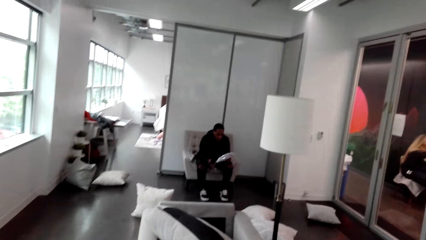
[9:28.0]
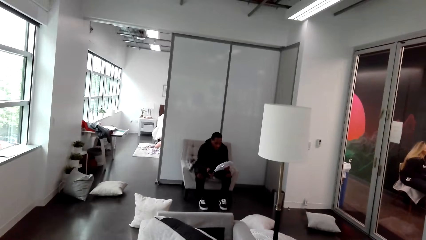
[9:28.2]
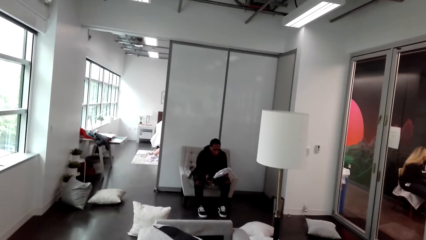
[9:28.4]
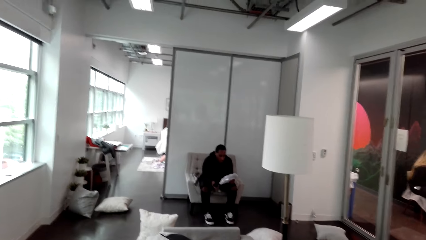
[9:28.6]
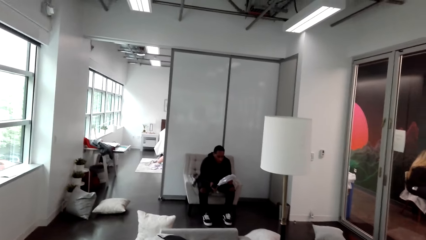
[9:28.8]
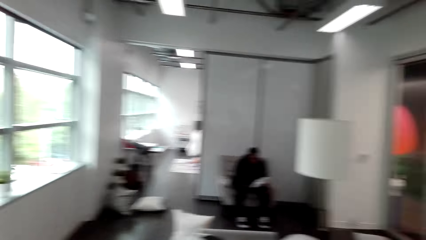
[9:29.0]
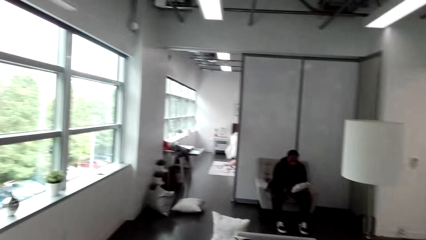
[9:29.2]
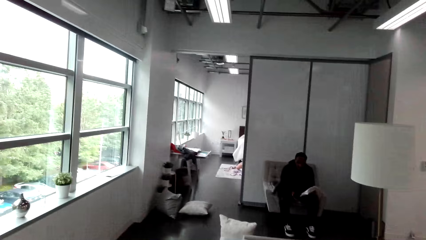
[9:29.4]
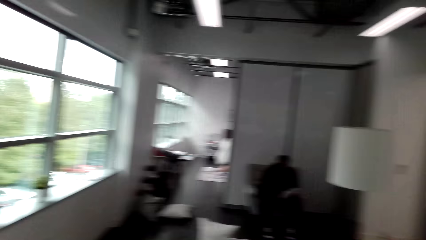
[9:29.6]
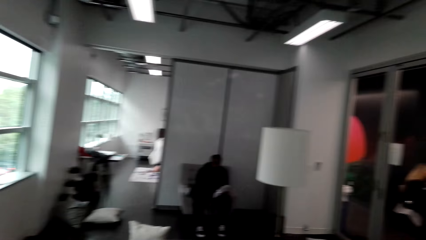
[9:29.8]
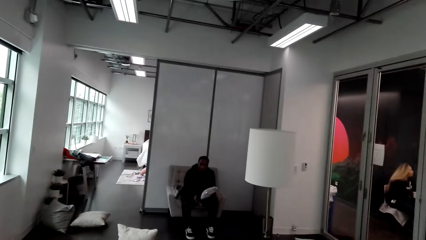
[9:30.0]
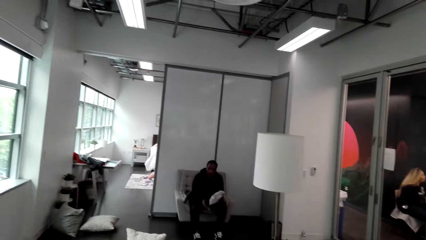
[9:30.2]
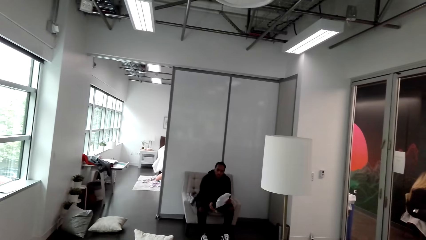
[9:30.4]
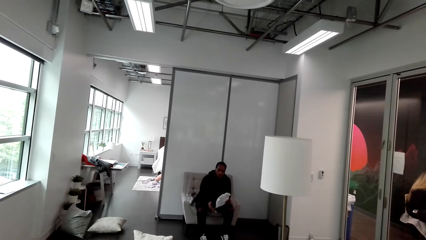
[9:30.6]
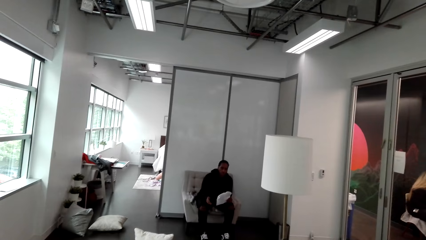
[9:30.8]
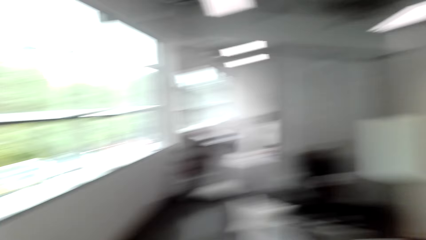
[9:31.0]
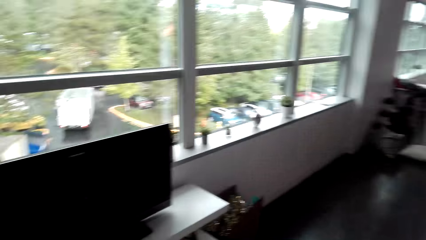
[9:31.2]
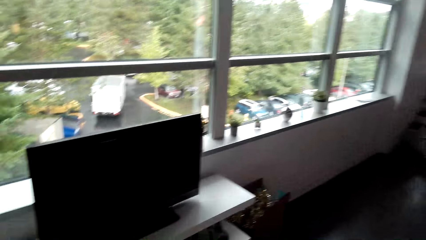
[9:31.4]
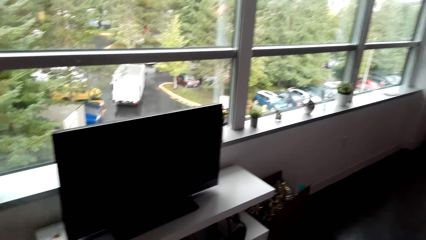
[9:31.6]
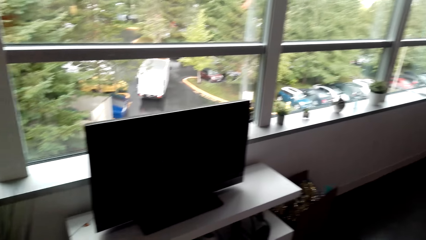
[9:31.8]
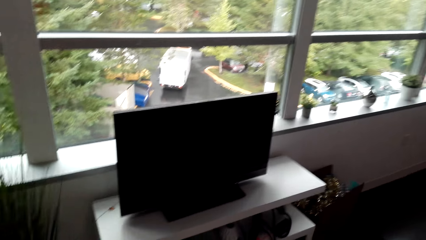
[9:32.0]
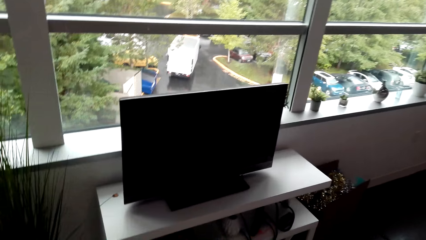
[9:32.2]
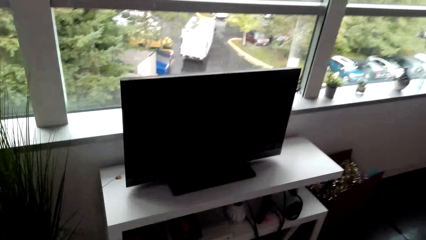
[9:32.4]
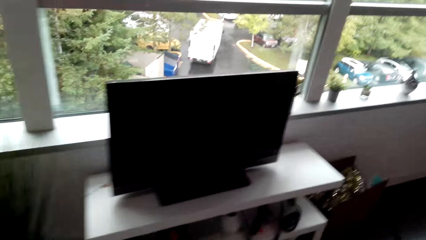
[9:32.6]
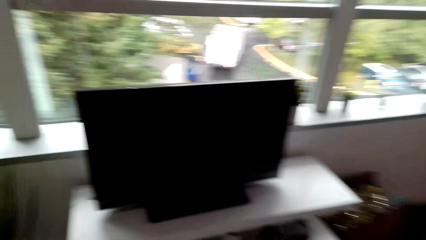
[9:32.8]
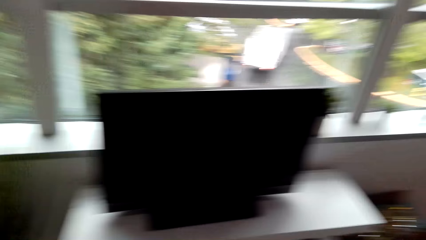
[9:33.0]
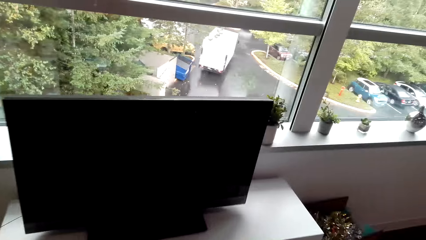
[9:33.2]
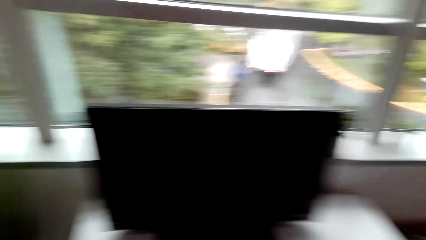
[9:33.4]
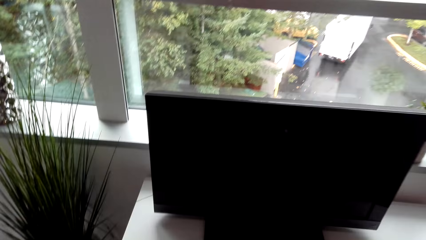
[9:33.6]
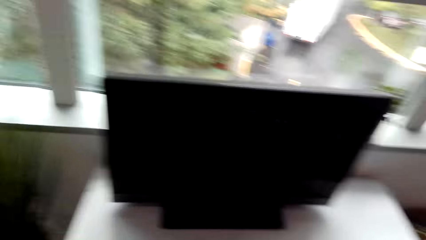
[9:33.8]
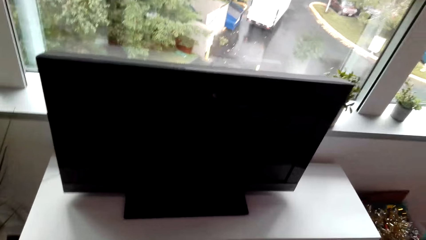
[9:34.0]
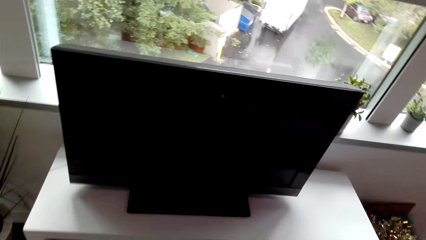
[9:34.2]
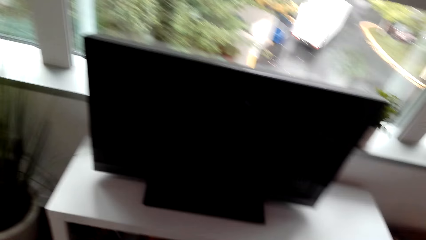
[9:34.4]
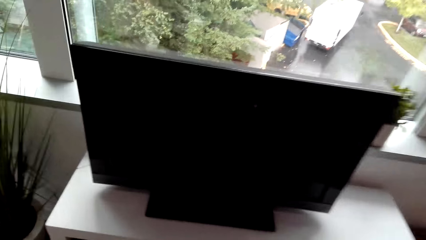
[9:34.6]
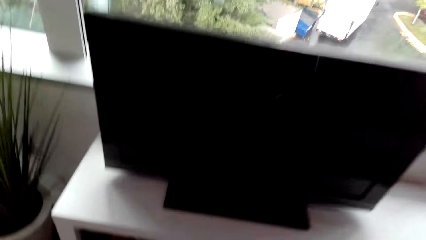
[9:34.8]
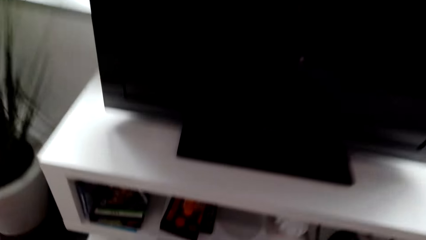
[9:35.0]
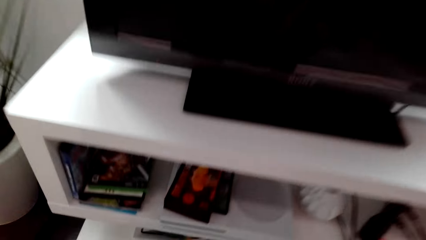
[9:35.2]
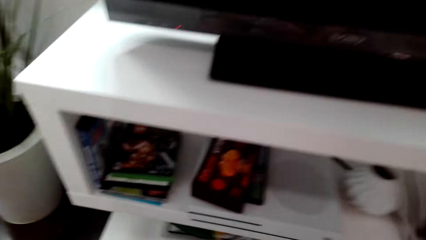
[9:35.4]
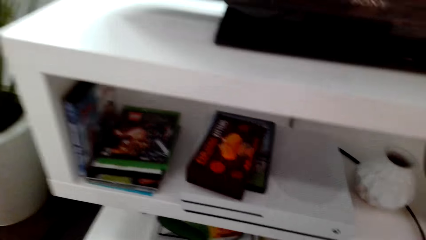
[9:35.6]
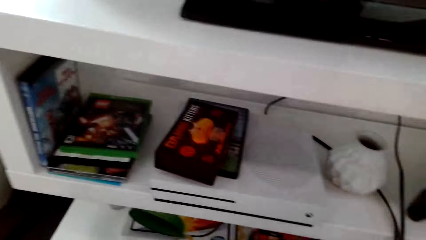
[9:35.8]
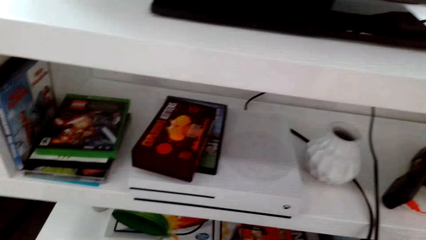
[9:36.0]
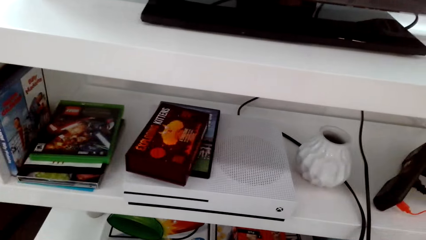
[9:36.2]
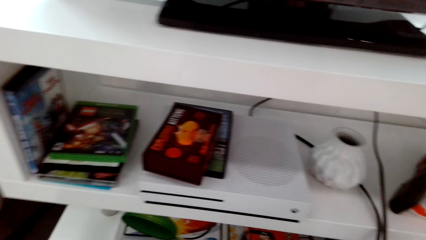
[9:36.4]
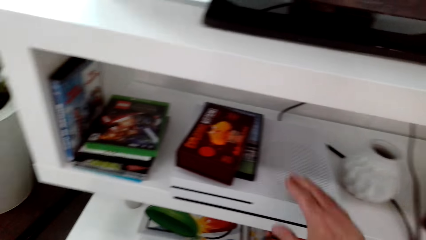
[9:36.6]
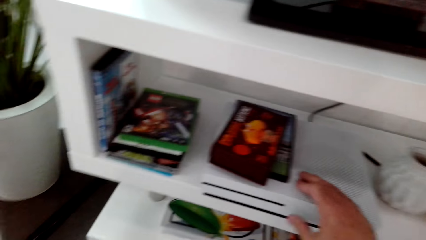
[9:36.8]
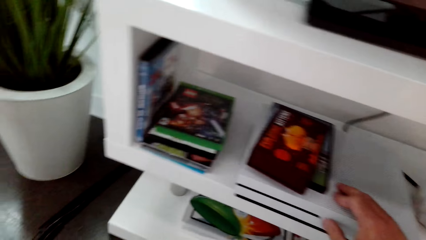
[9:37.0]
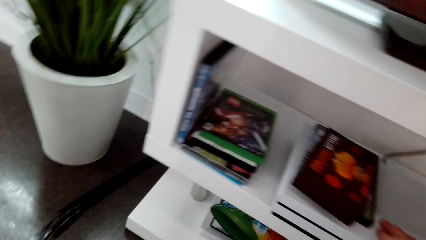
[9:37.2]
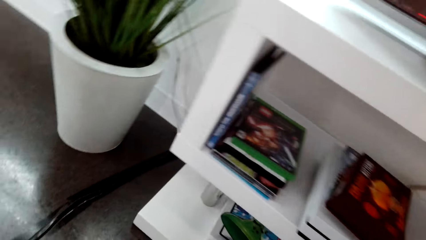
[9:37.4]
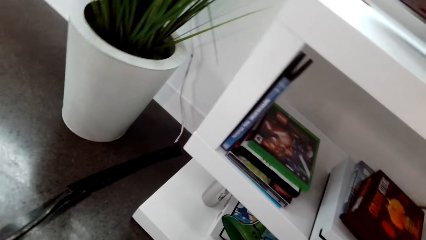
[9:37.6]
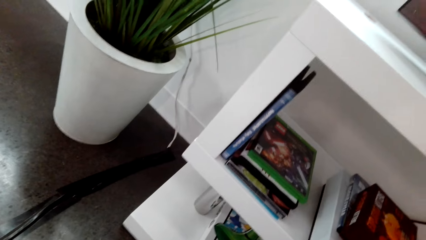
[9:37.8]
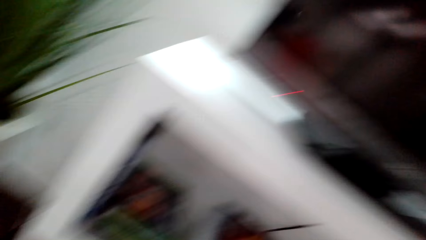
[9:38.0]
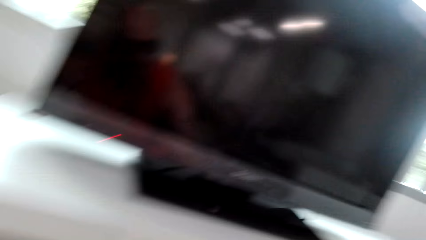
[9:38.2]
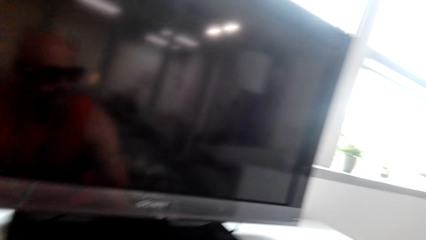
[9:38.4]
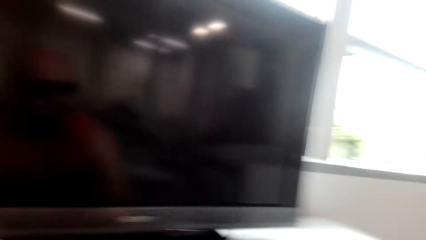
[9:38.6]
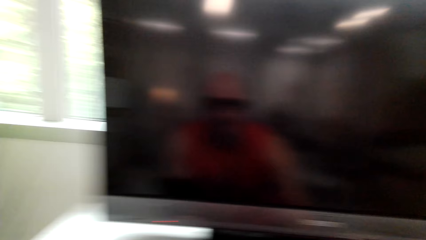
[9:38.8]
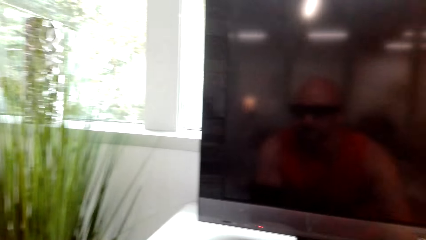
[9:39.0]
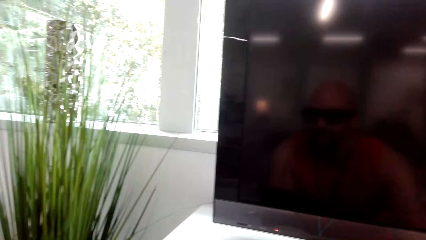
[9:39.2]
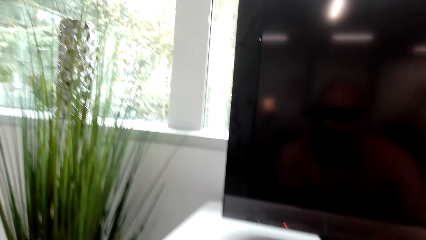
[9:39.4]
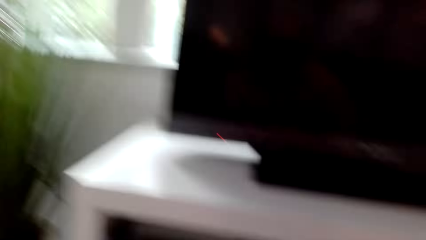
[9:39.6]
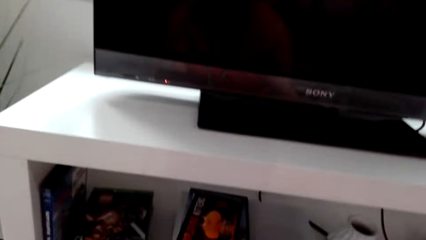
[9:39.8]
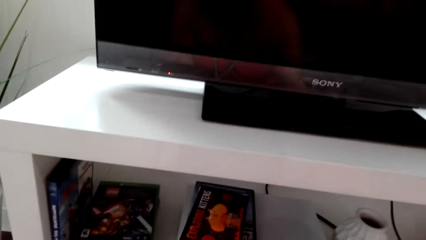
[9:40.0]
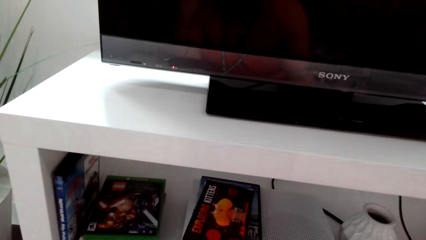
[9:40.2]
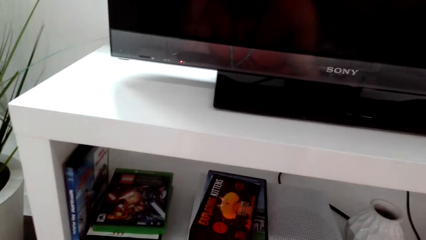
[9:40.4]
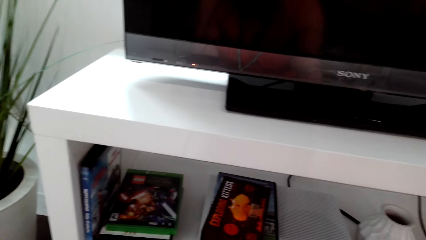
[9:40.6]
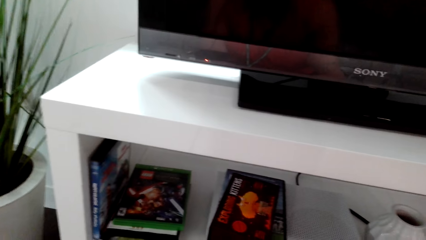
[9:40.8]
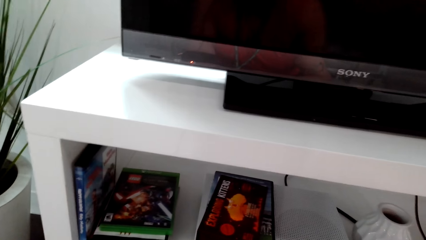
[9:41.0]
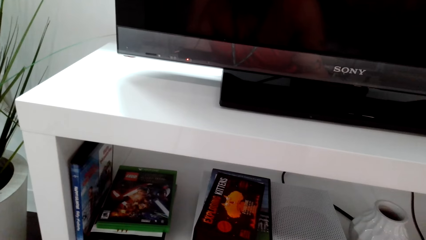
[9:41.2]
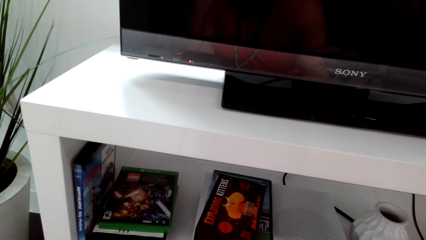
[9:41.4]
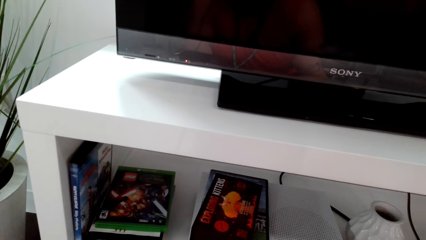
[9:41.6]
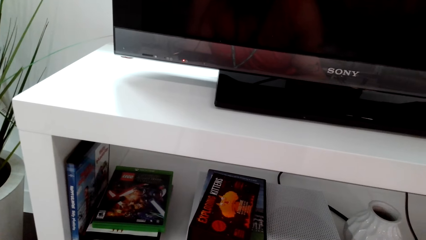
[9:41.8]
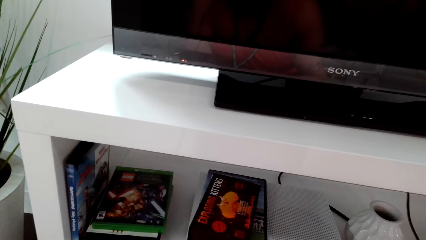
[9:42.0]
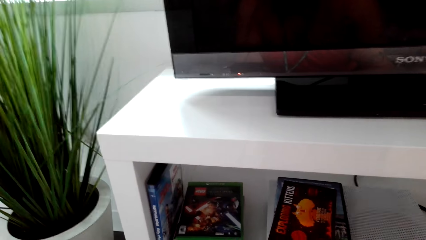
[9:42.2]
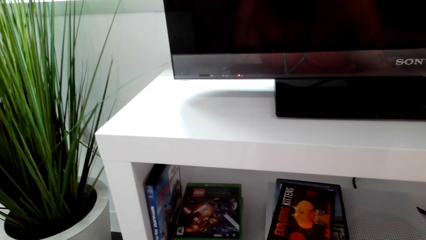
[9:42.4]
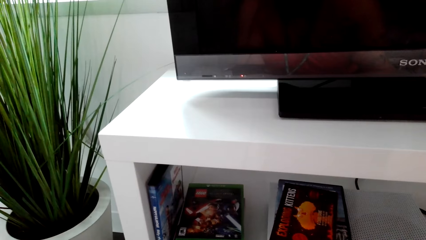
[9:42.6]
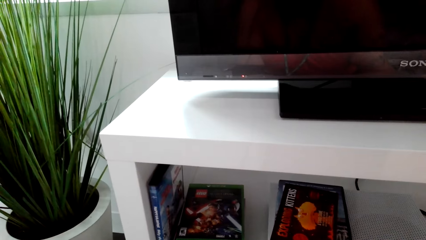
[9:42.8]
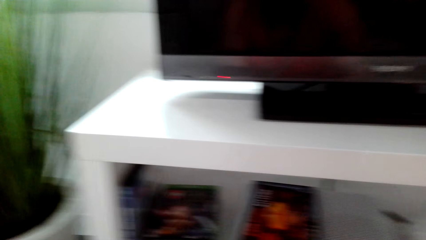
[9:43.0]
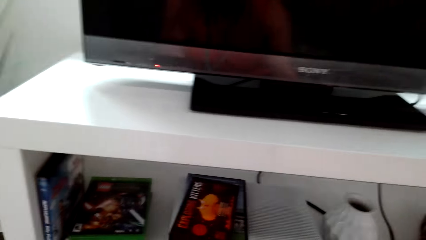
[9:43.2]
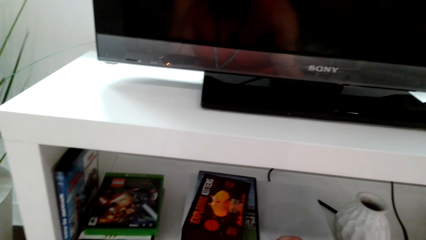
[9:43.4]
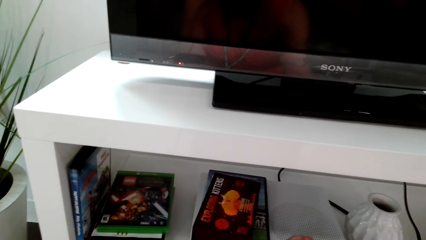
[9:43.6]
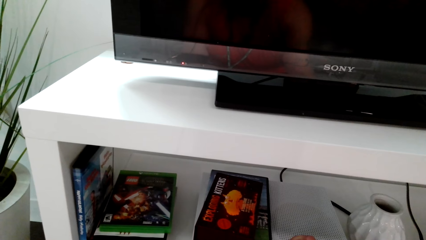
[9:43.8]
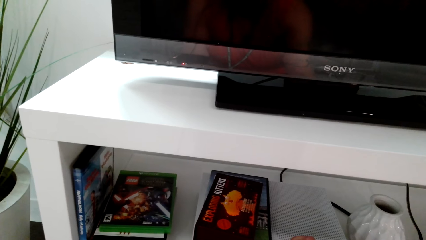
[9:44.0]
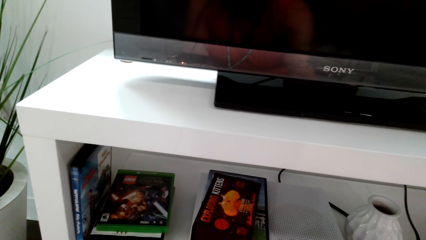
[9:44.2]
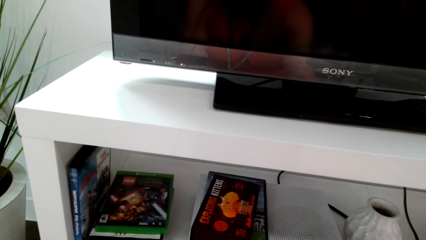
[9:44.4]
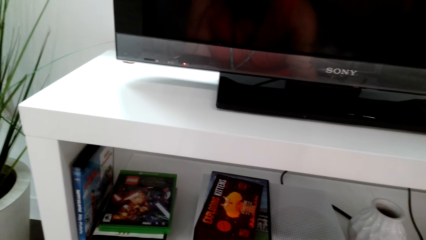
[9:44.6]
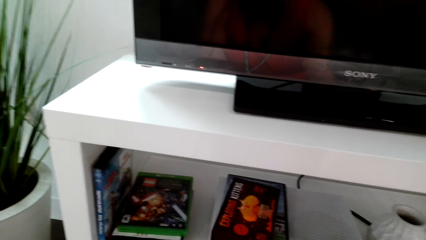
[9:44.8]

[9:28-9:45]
The camera wearer looks at a man. They look at the television. They turn on the DVD player.
